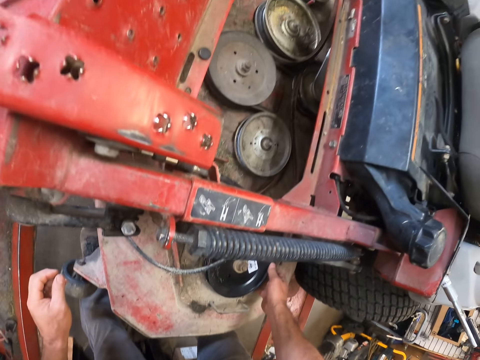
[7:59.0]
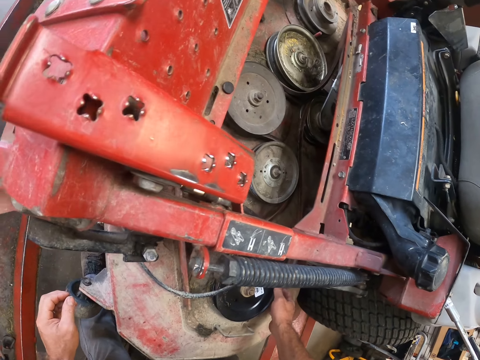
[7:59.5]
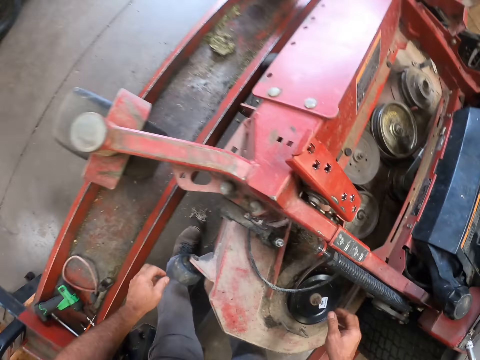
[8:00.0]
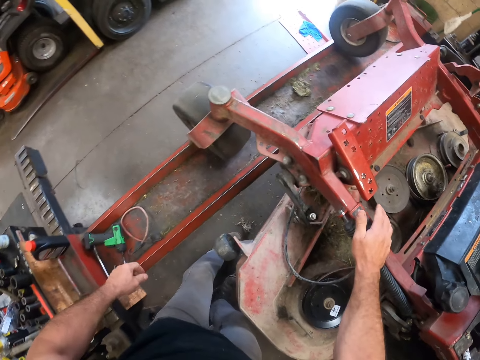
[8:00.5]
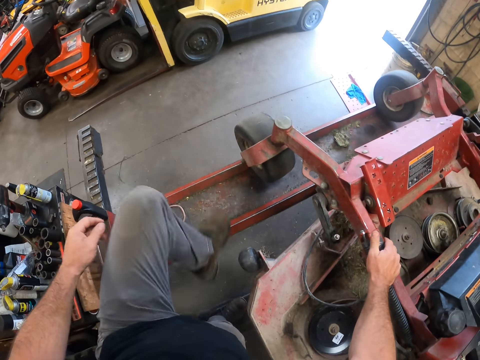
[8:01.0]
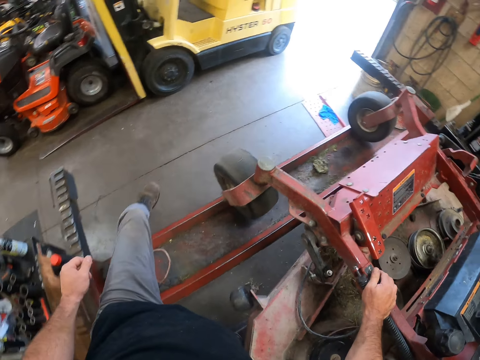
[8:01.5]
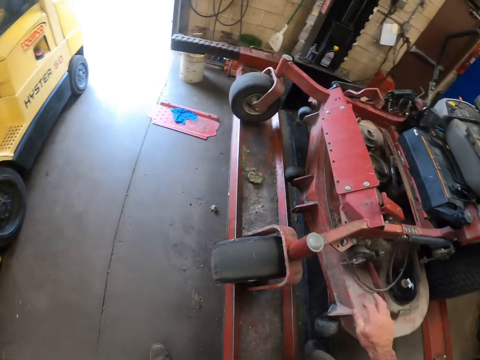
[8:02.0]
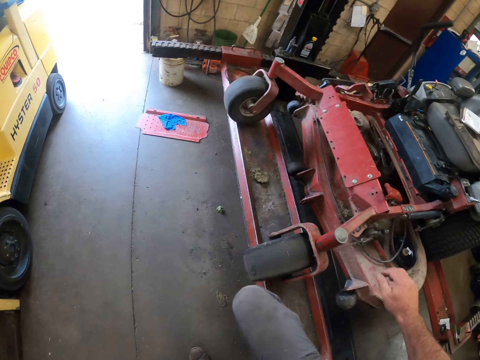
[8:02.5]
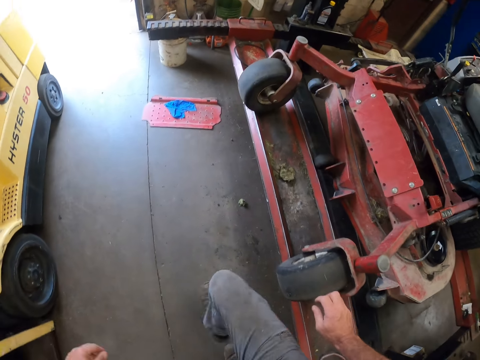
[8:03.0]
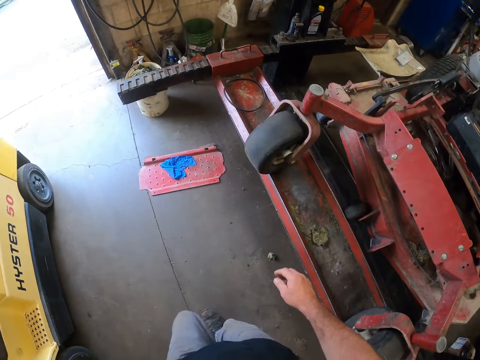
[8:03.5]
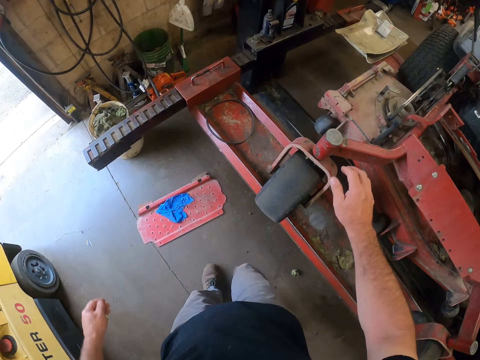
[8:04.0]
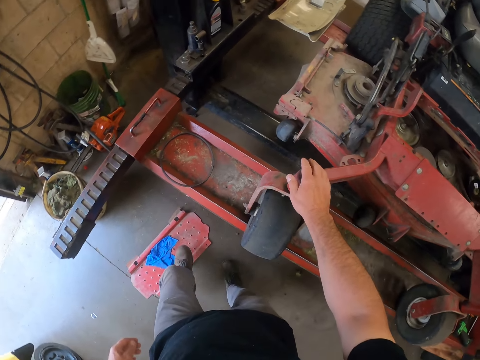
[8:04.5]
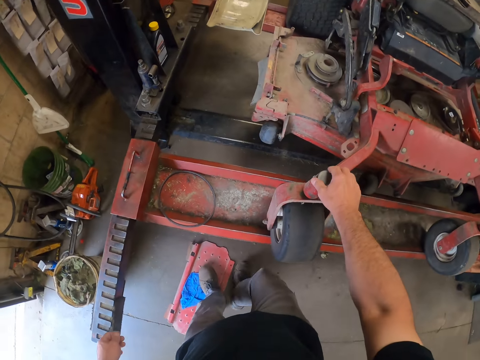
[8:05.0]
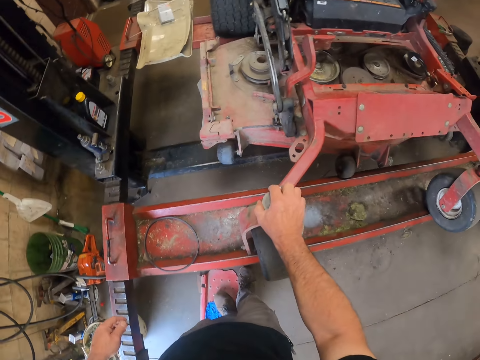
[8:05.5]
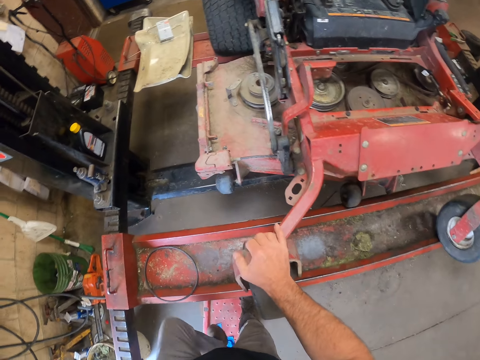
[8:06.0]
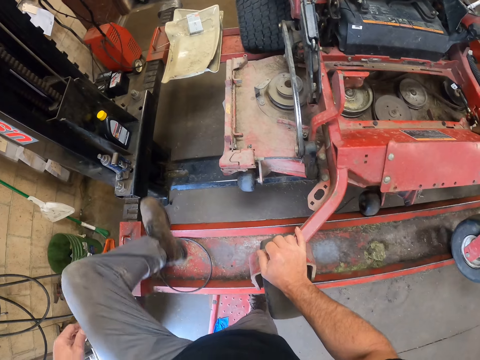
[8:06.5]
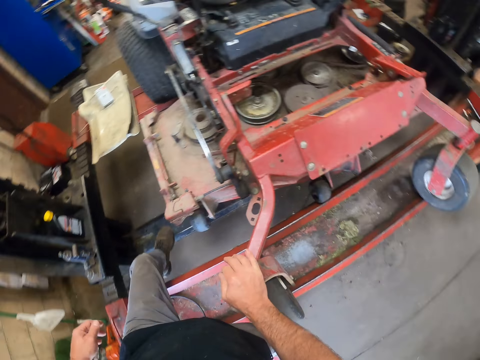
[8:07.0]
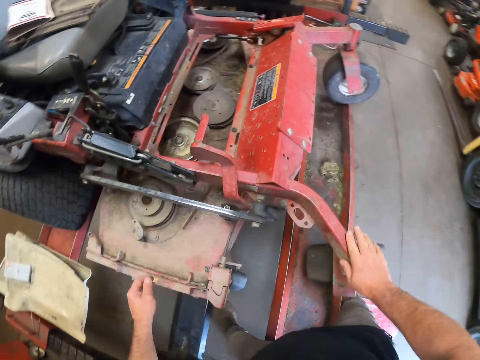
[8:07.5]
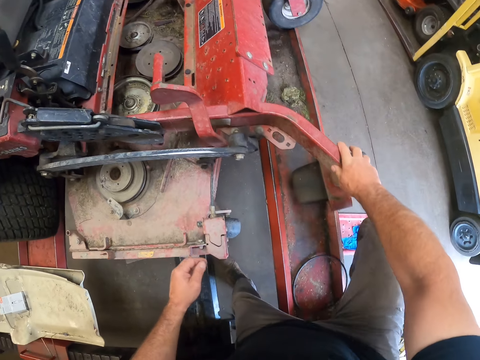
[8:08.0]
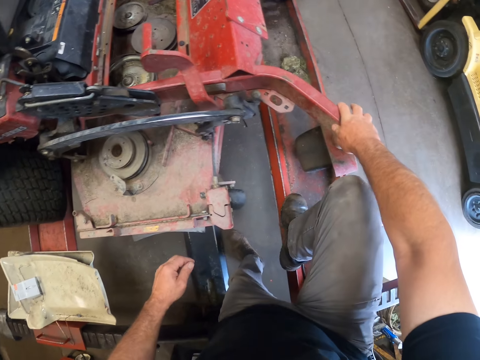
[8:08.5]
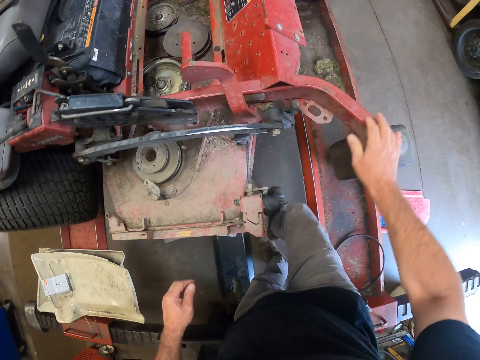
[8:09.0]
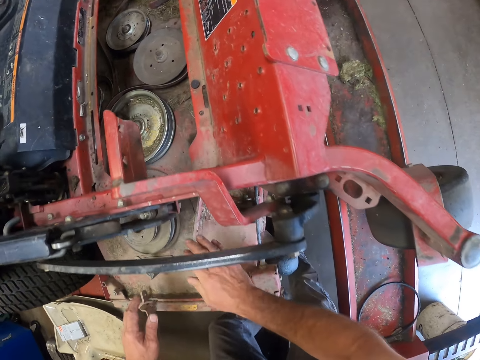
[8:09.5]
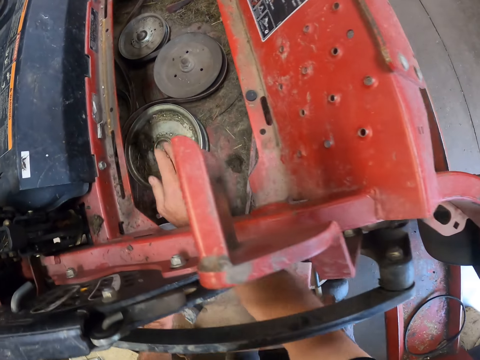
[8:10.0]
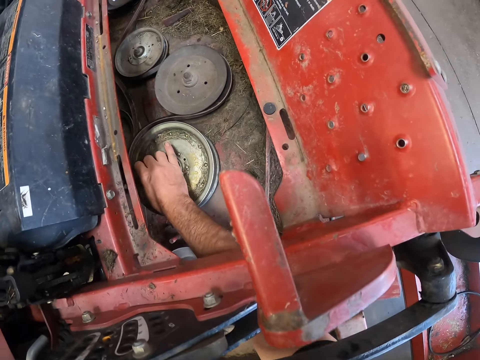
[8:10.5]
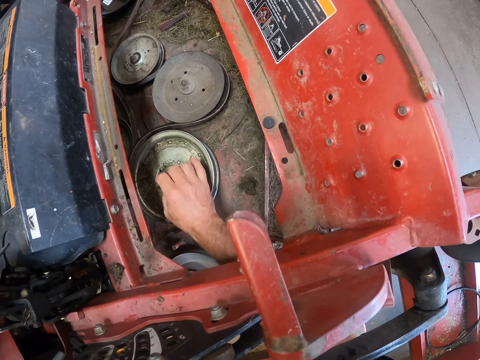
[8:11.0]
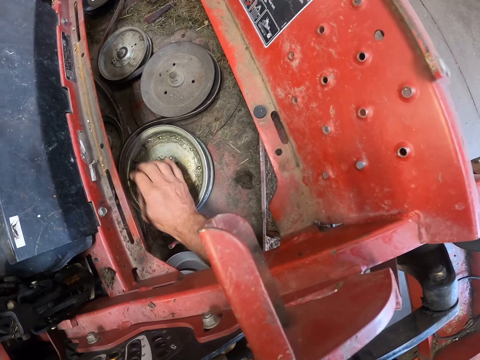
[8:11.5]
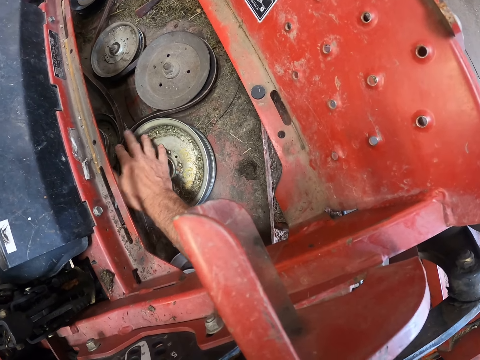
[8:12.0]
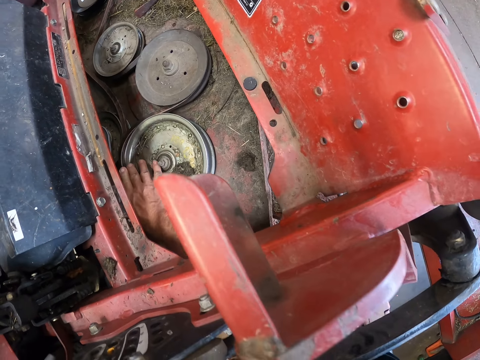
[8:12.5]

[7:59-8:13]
The camera wearer walks away from the lawn mower. He places his hand on the lawn mower. He moves towards the other side of the lifting platform. He rubs his hand on the spindle pulley.

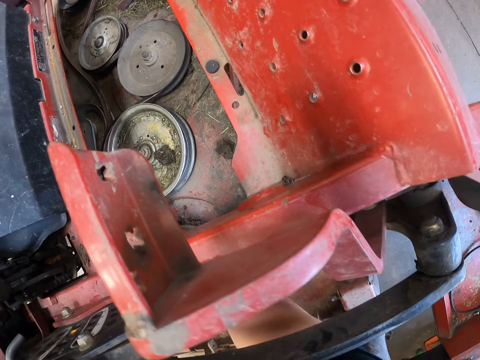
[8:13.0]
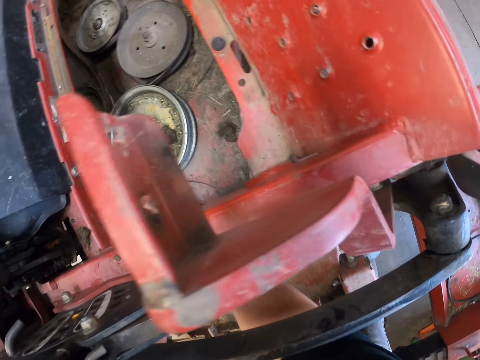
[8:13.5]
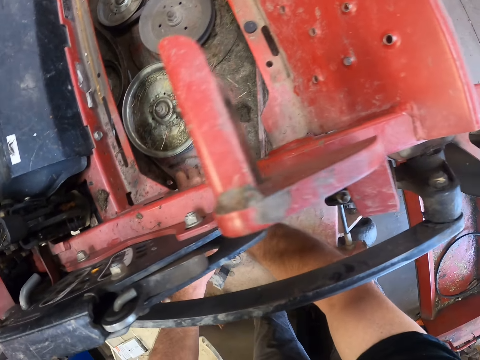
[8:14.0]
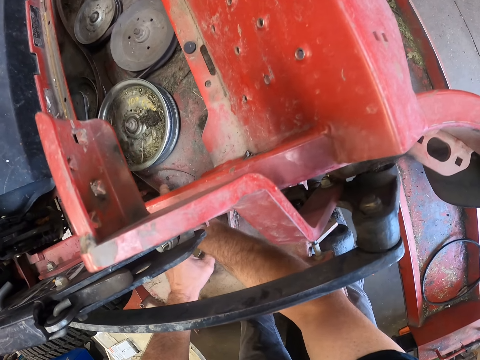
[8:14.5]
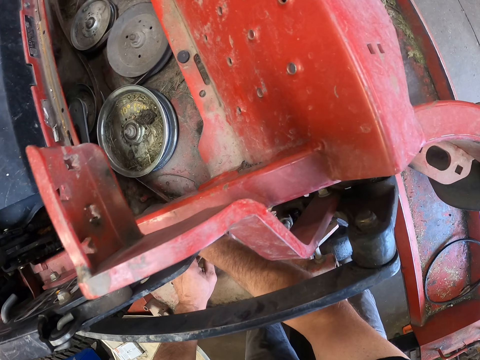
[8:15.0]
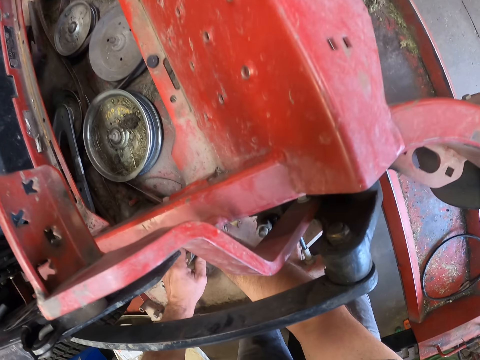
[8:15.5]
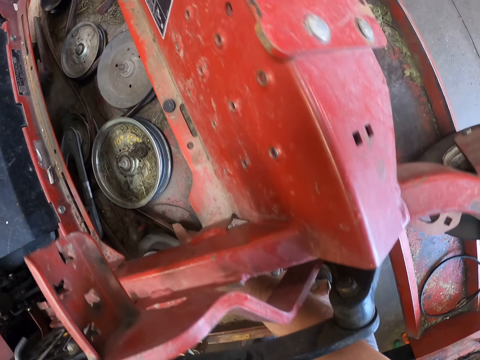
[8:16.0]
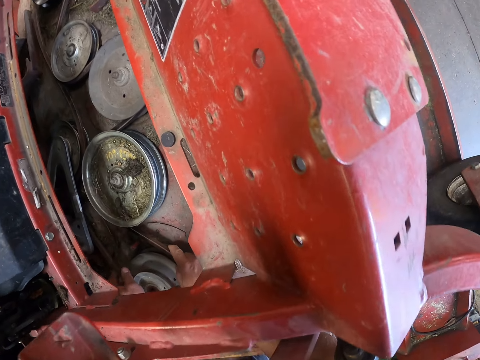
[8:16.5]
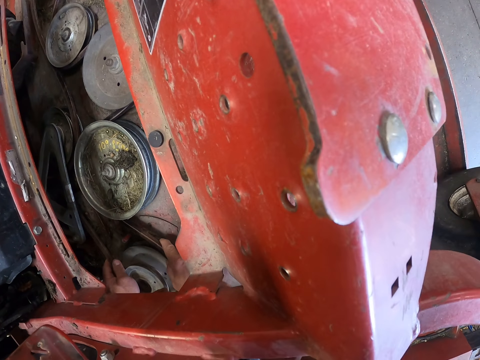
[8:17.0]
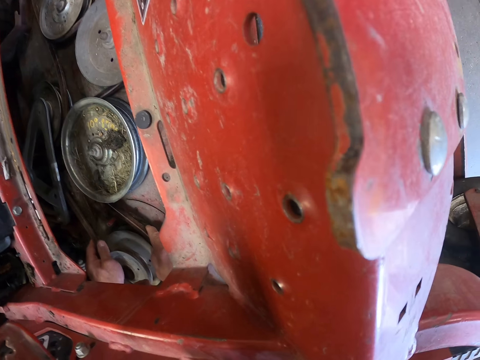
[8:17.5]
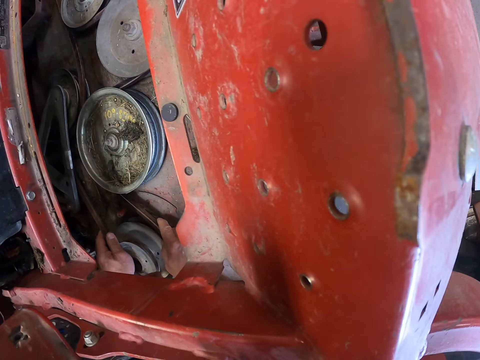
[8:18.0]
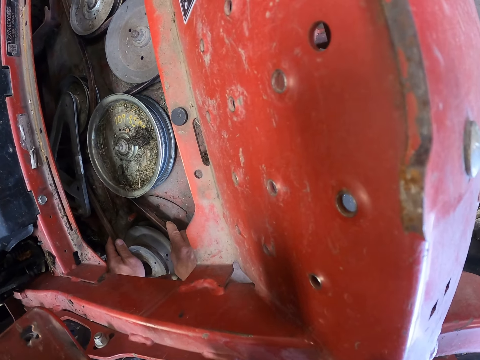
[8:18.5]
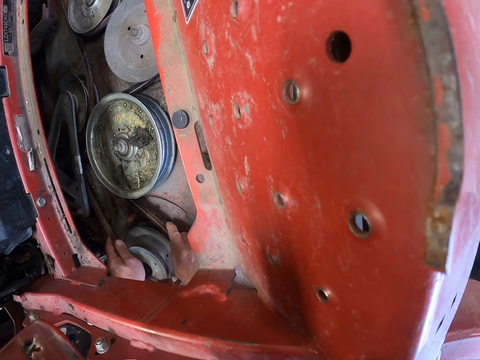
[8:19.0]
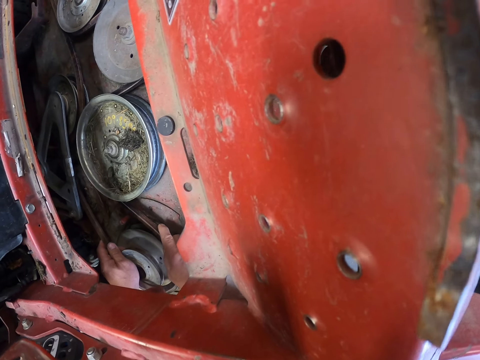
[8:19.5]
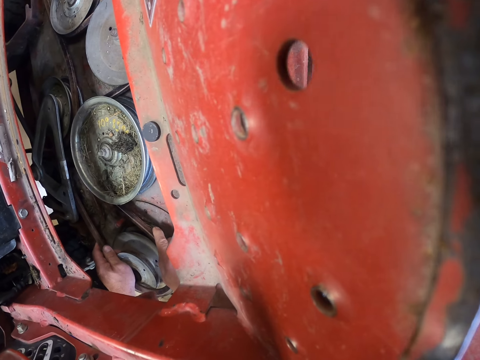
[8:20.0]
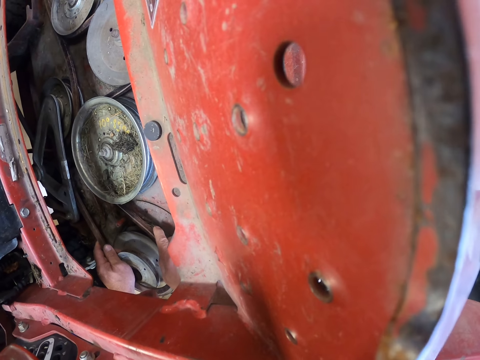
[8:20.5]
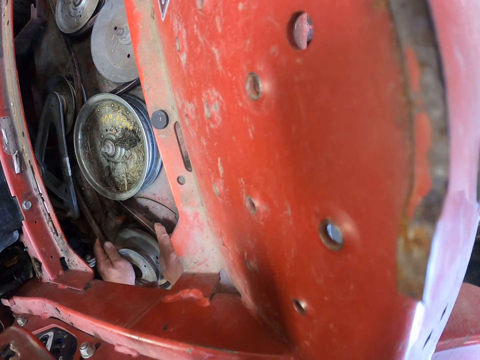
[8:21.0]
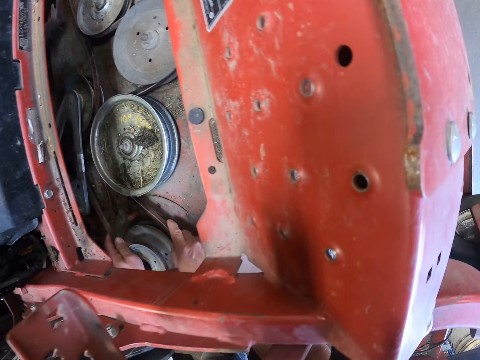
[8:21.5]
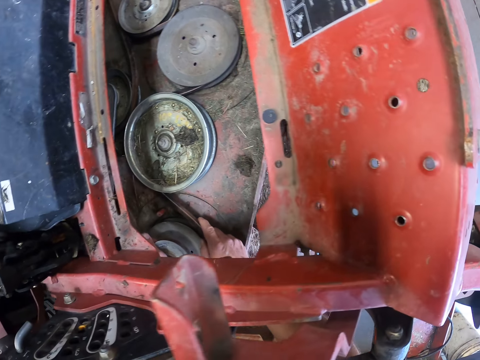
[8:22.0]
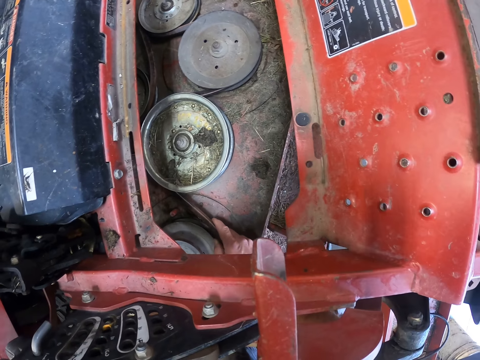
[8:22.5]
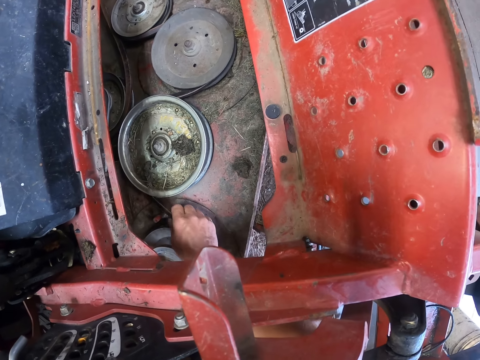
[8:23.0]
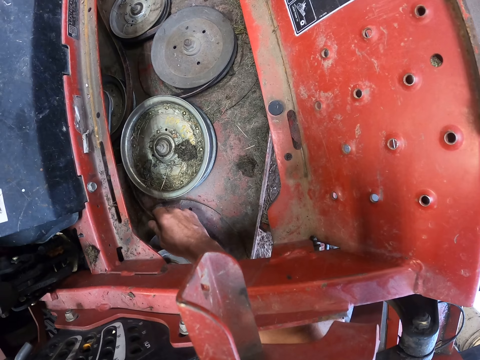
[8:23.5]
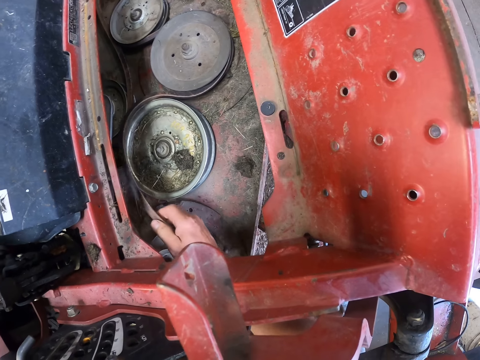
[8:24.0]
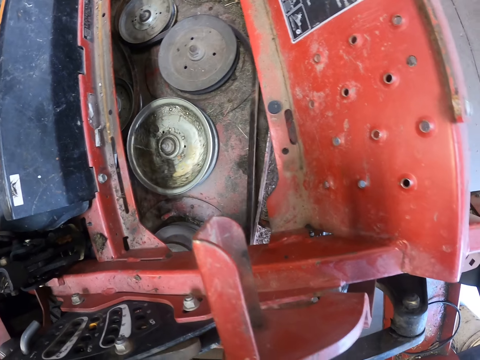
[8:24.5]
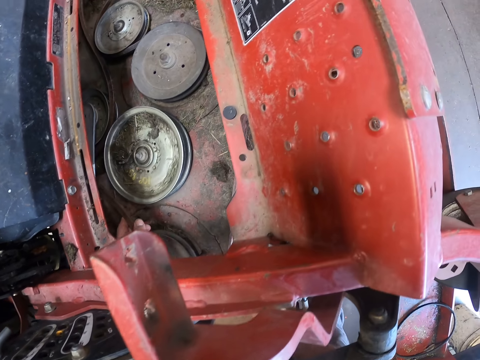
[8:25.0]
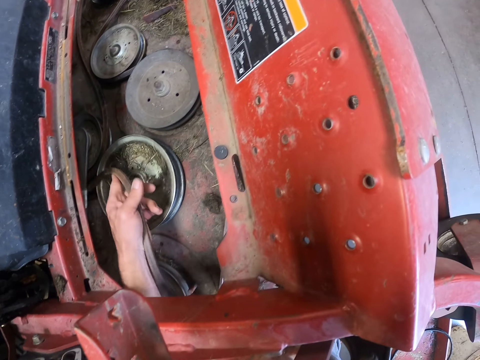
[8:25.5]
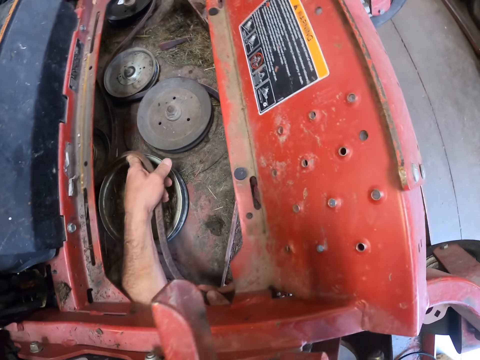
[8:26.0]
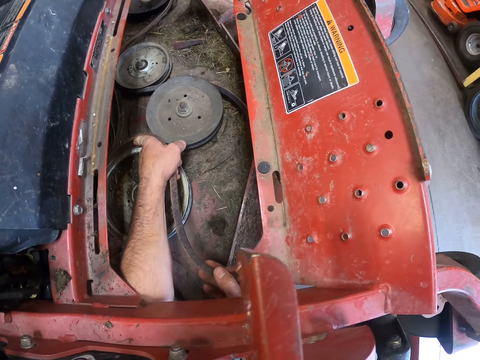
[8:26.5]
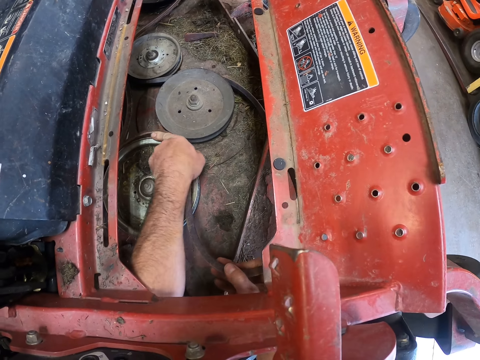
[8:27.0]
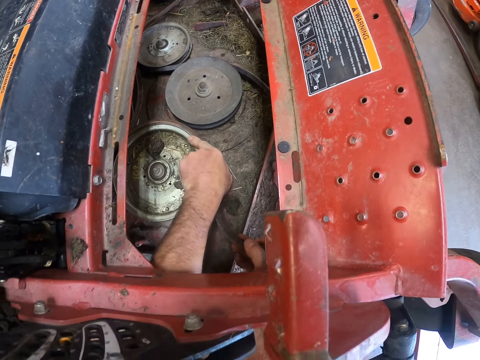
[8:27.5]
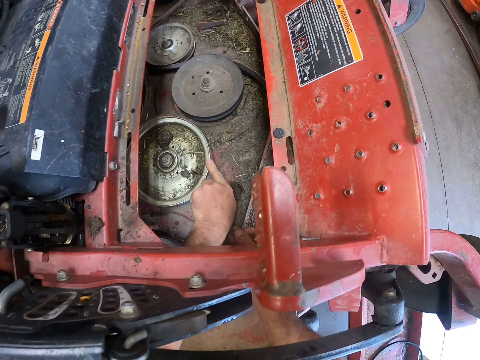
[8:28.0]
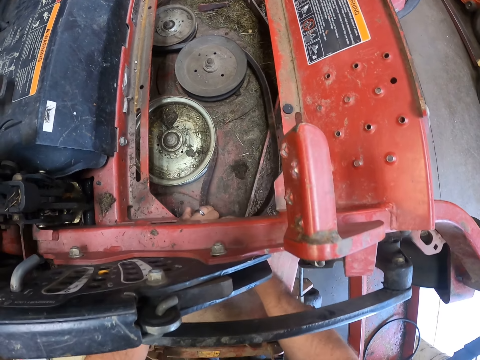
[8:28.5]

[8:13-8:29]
The camera wearer fixes the spindle belt on the spindle pulley. They stare at the lawn mower. They fix the spindle belt on the spindle pulley.
